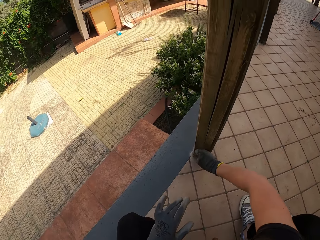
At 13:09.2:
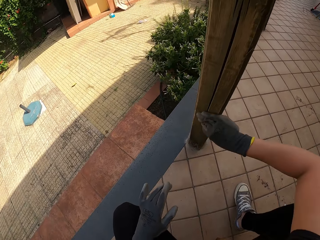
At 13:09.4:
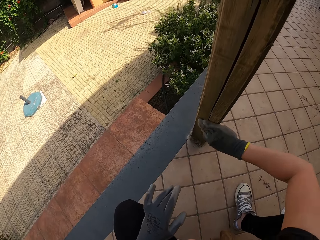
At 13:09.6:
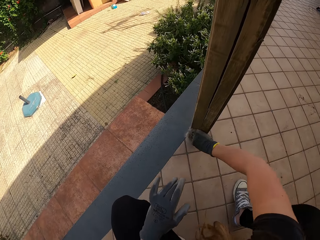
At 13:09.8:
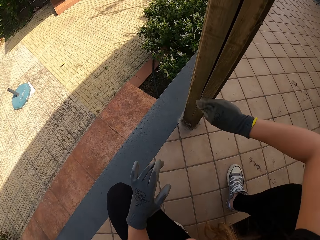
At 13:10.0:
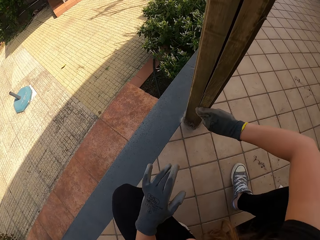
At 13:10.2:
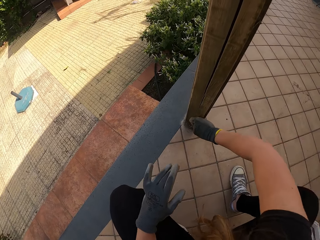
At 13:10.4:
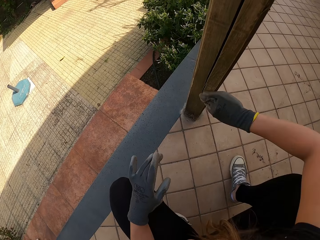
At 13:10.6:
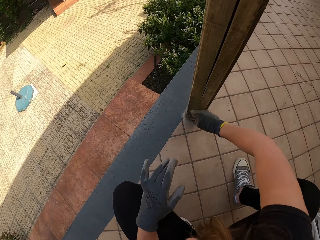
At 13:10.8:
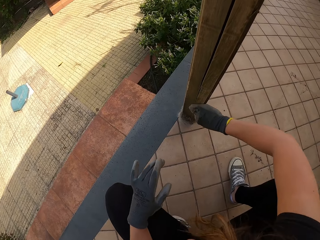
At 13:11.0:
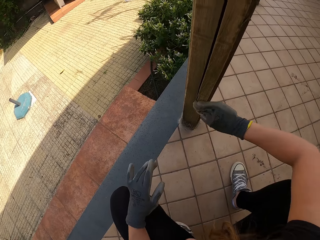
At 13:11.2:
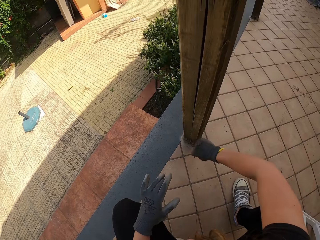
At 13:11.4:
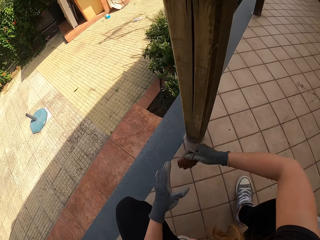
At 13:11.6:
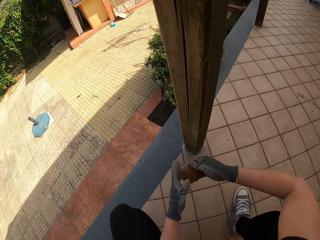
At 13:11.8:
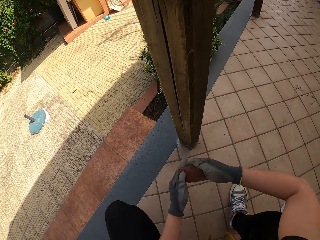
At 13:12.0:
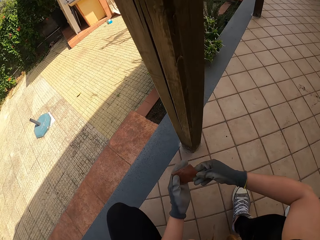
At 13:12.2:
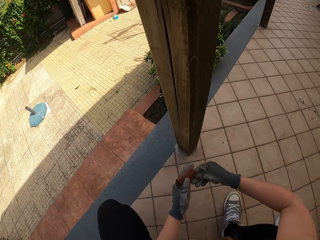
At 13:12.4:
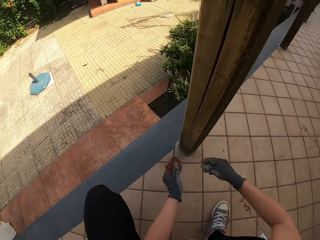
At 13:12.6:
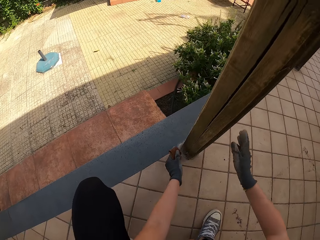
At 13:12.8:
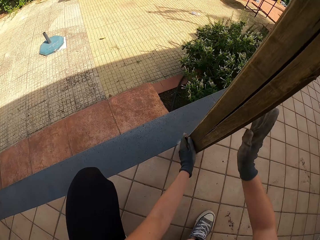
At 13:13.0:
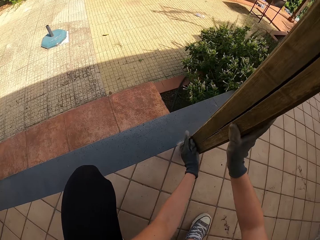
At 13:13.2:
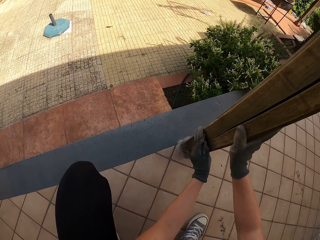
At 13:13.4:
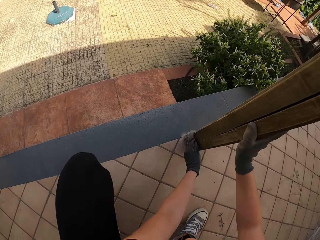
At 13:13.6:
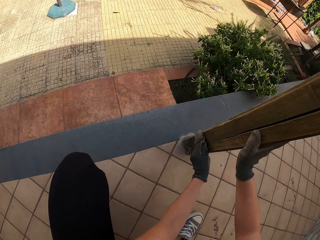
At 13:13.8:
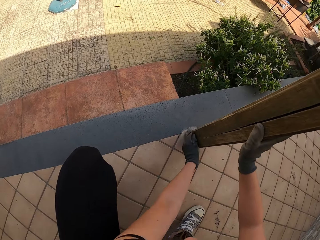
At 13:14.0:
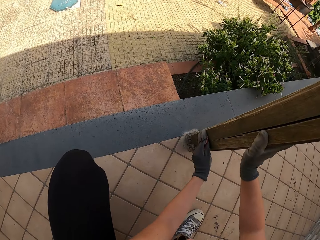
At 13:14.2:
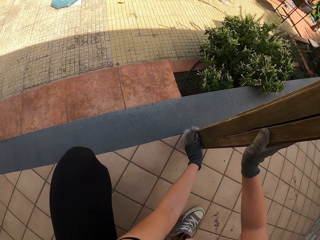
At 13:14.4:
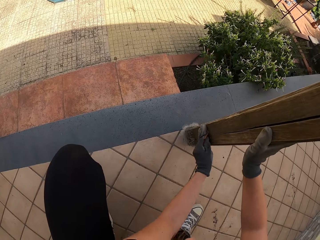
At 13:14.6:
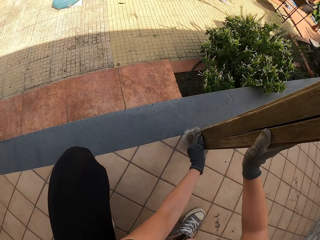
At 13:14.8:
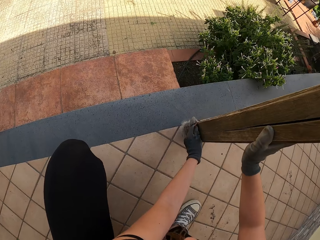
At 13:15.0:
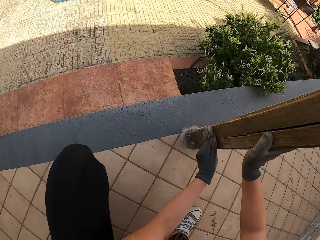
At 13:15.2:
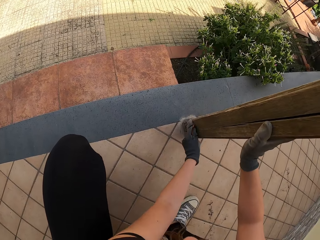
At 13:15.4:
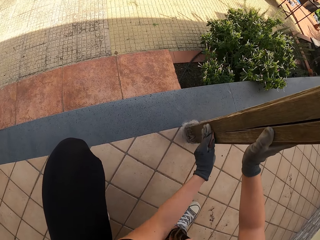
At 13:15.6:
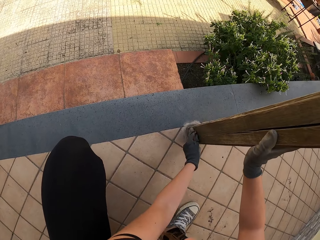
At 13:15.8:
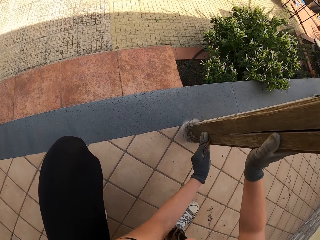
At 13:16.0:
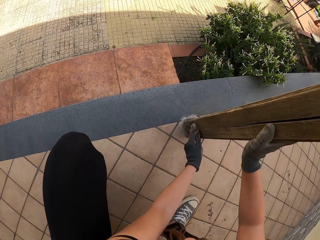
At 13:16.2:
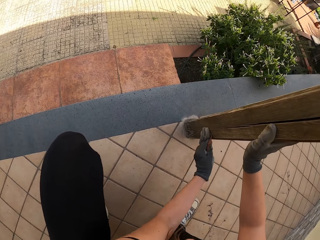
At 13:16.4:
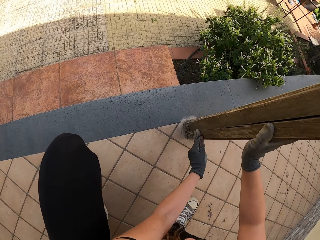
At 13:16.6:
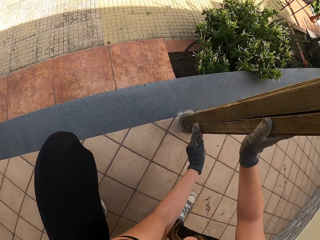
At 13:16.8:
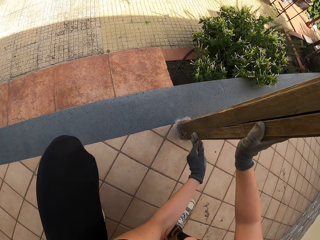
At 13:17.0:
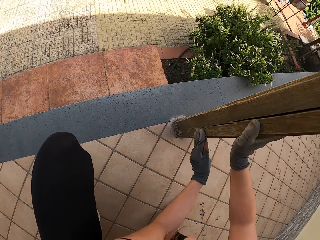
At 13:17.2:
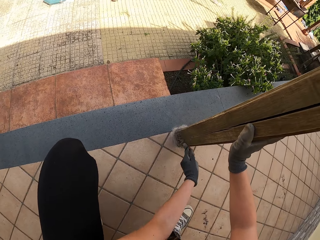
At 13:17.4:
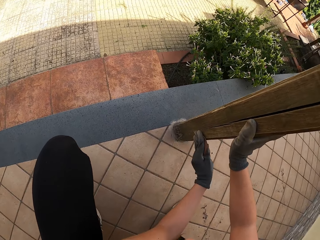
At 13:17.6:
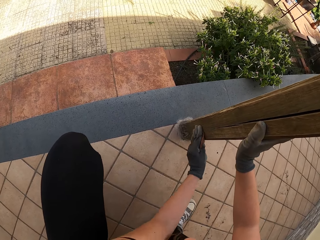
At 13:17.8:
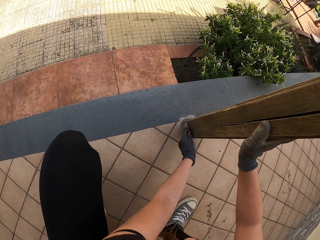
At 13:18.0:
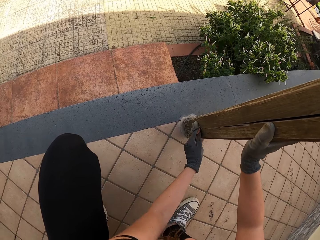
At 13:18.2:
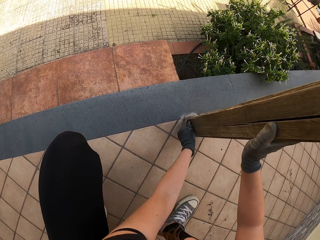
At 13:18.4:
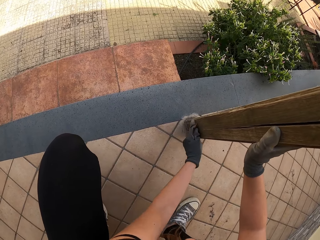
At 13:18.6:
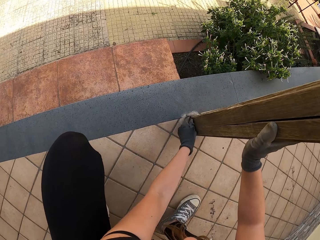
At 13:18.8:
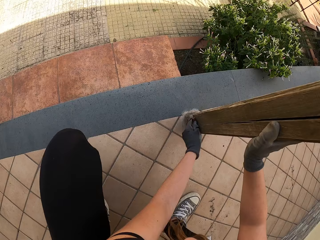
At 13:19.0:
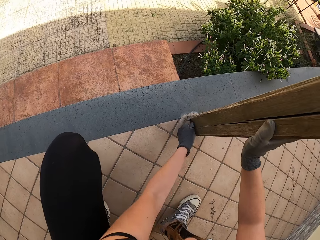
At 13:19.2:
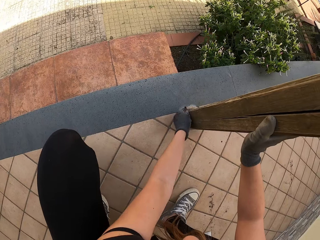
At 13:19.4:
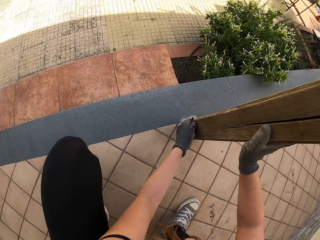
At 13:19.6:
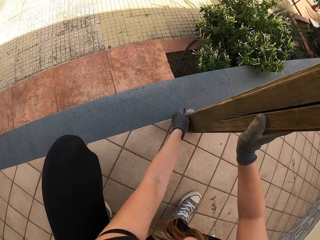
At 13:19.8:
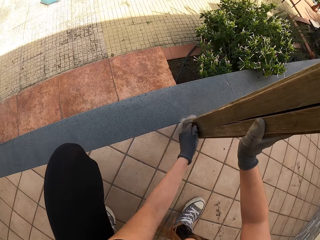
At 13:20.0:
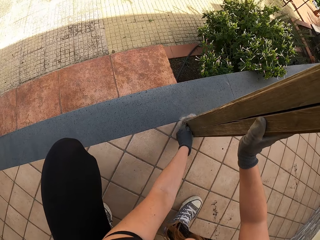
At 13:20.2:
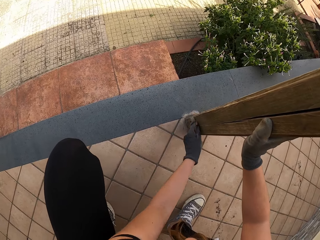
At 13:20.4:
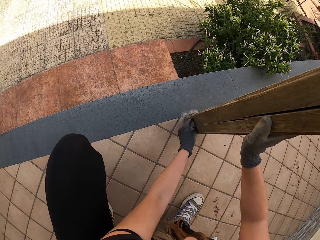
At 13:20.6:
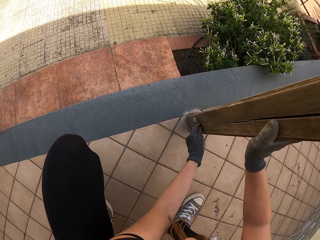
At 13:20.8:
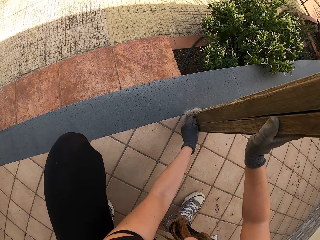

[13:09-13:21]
The camera wearer stops scrubbing the balcony. She checks the sandpaper. She passes the sandpaper from her right hand to the left hand. She holds the balcony with the right hand and scrubs the balcony with her left hand with the sandpaper.

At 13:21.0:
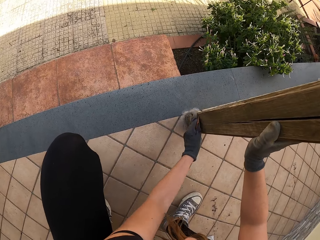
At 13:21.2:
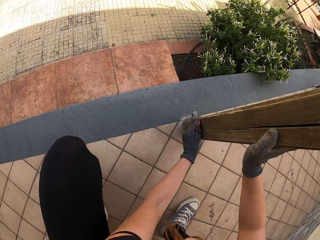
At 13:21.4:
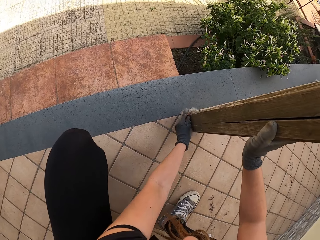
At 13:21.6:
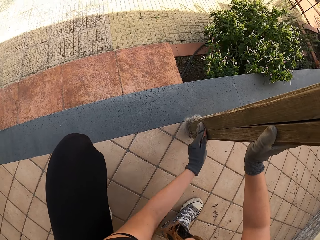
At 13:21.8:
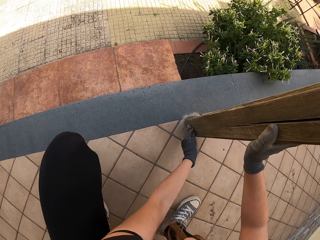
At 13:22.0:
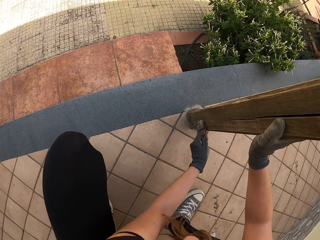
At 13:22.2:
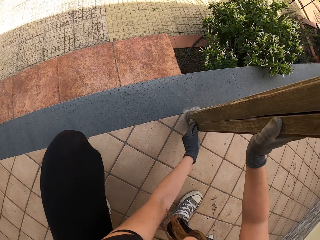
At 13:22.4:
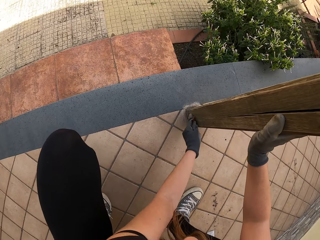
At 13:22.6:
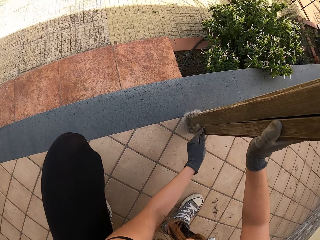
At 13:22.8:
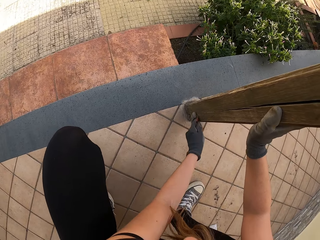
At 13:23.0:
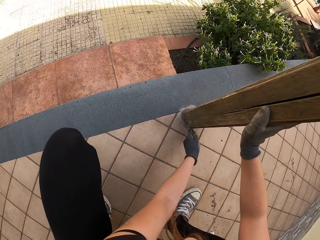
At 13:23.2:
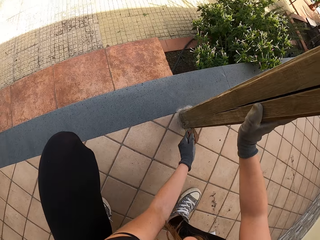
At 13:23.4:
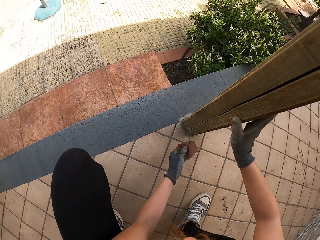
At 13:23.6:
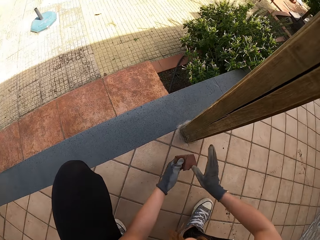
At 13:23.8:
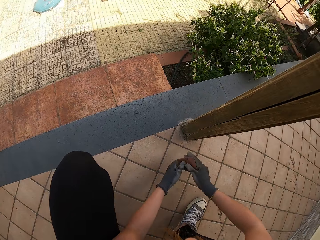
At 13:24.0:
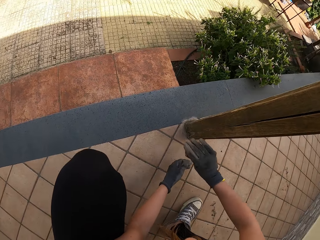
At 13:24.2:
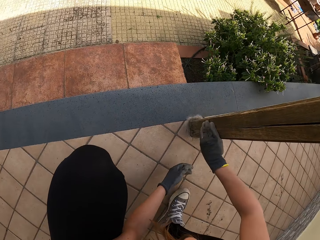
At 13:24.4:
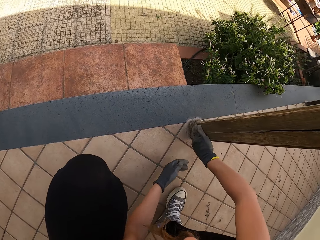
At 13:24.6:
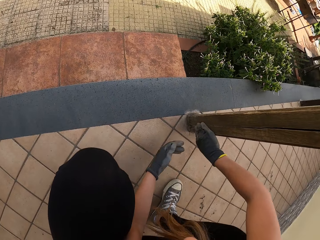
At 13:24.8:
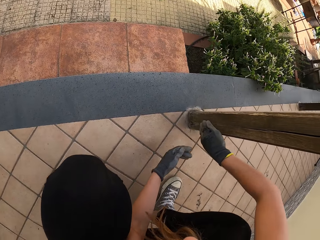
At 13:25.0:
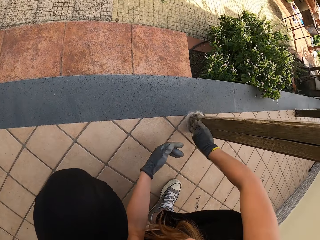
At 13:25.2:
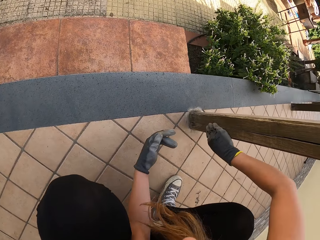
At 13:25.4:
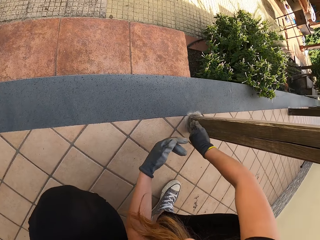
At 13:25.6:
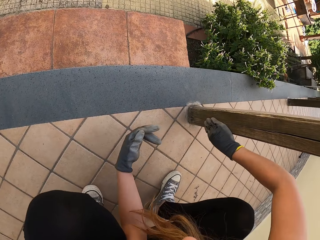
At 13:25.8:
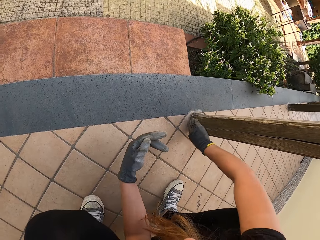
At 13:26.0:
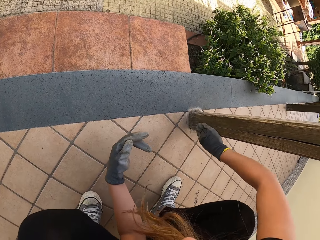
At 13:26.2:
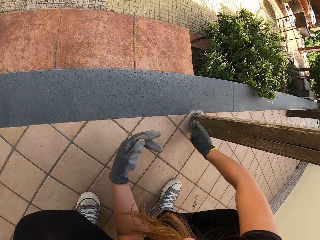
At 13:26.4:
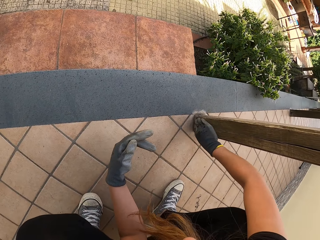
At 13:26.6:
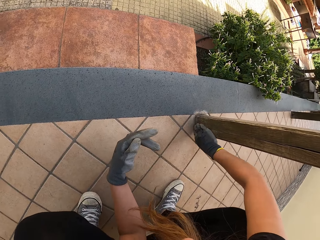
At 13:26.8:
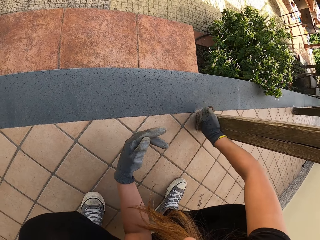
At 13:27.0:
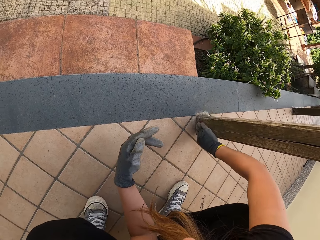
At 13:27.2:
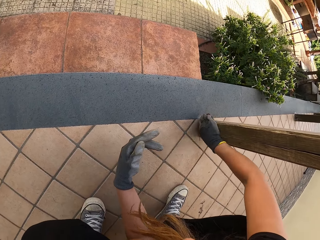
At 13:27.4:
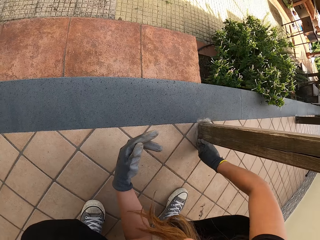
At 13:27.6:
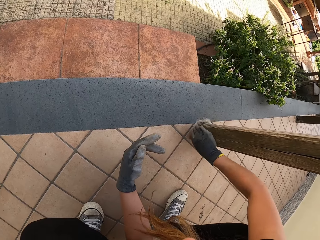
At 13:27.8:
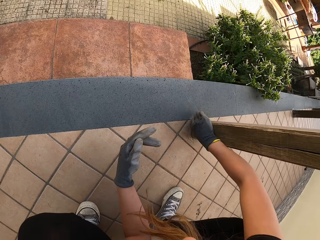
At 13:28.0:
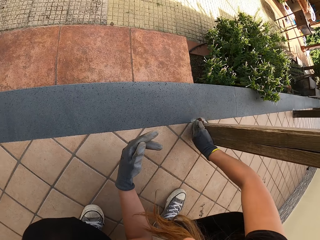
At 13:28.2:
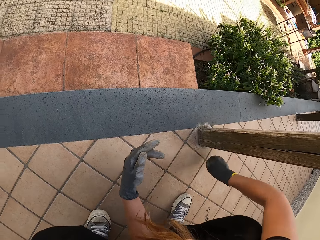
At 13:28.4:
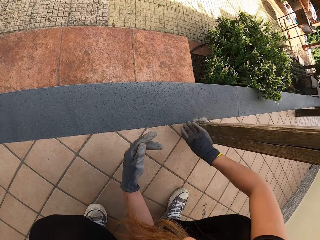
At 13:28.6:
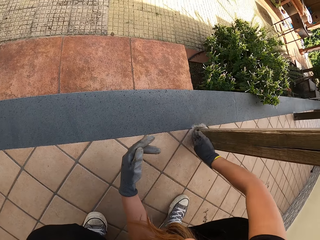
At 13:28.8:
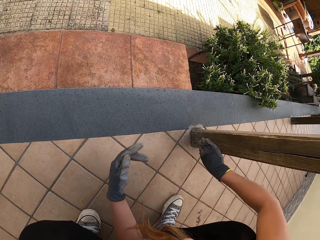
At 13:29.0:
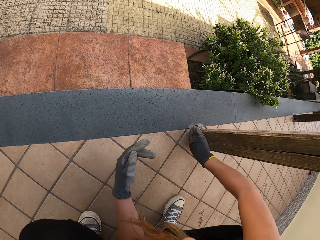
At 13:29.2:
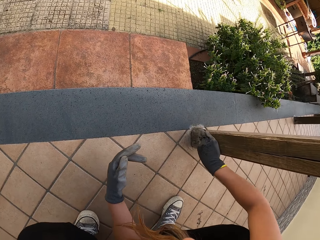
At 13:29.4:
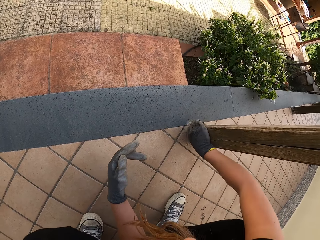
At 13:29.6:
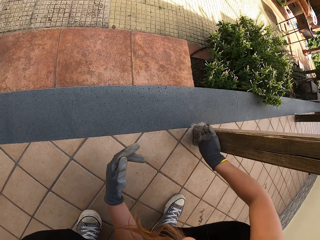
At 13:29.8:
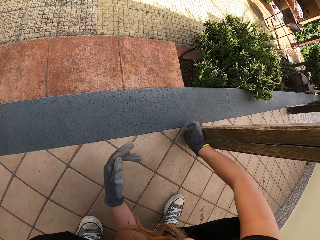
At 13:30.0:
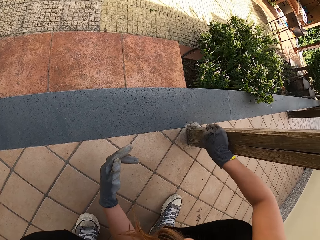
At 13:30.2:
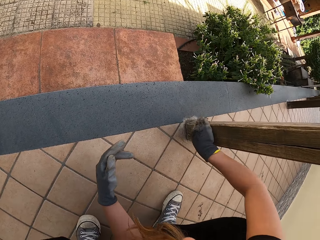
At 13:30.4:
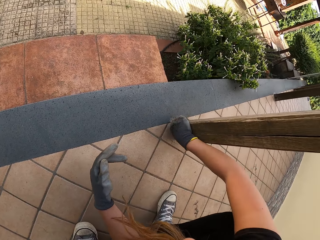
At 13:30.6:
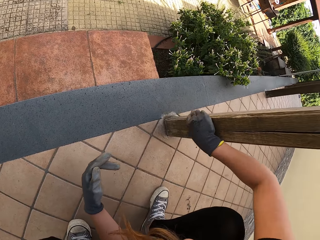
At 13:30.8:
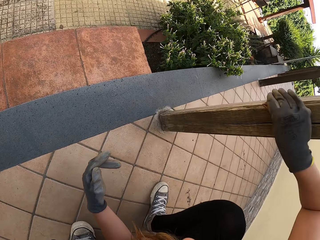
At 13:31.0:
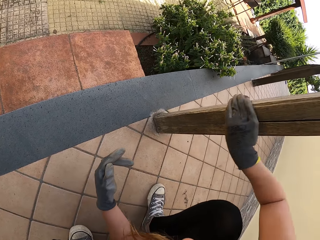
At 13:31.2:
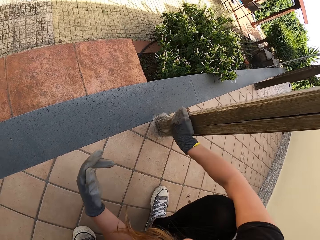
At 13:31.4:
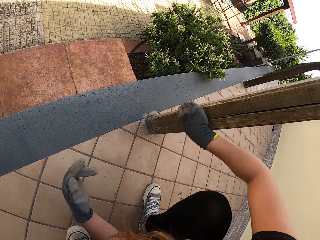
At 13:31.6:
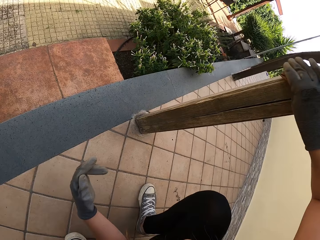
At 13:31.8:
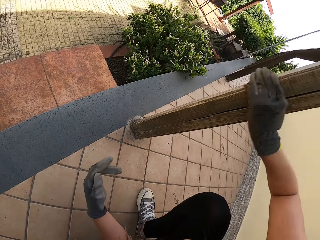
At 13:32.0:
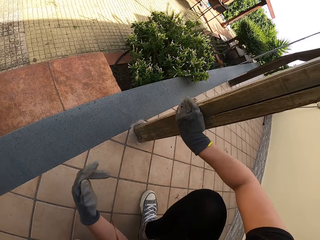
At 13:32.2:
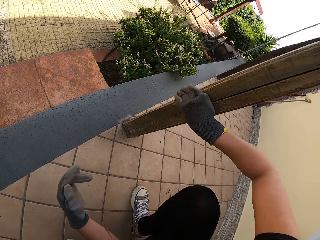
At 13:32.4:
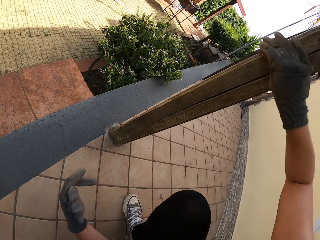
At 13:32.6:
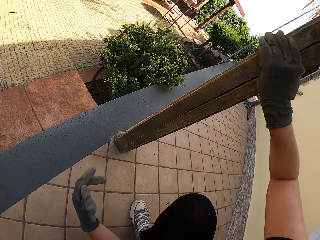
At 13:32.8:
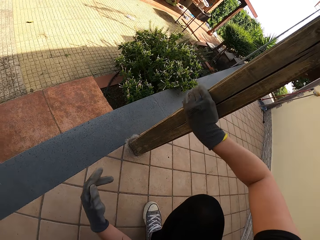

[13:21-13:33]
The camera wearer stops scrubbing the balcony and removes her right hand from the balcony. She turns the sandpaper. She passes the sandpaper from the left hand to the right hand. She scrubs the balcony with her right hand with the sandpaper.
